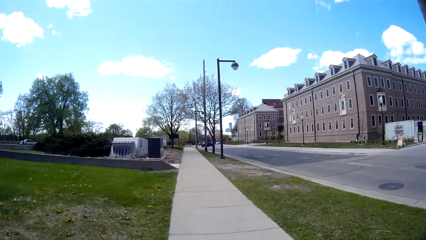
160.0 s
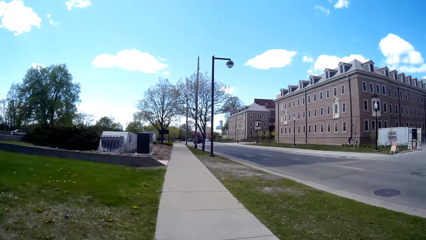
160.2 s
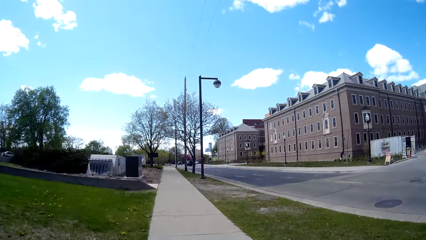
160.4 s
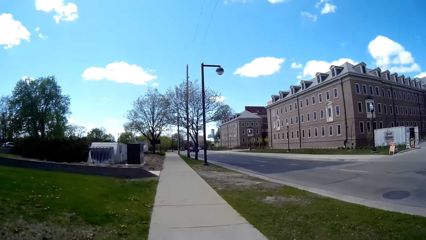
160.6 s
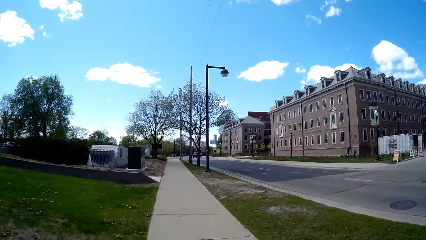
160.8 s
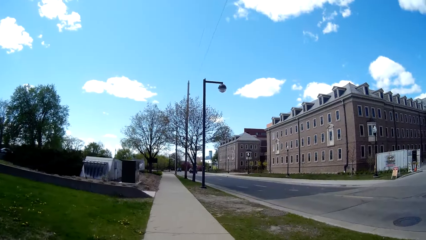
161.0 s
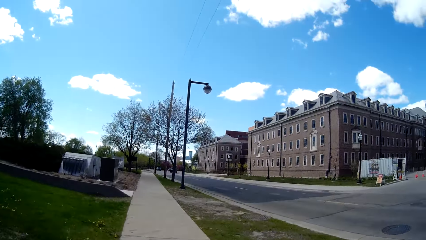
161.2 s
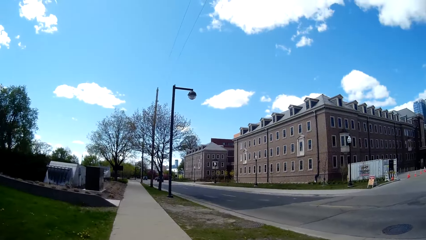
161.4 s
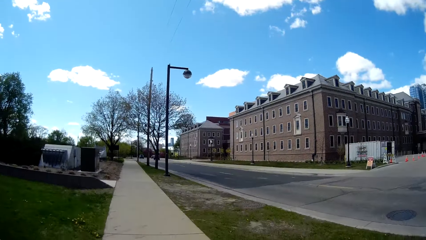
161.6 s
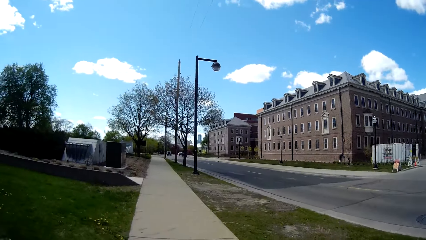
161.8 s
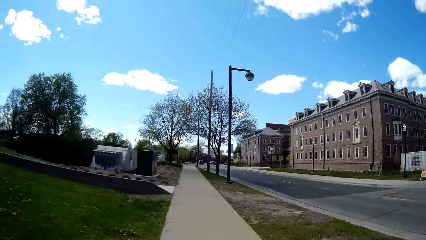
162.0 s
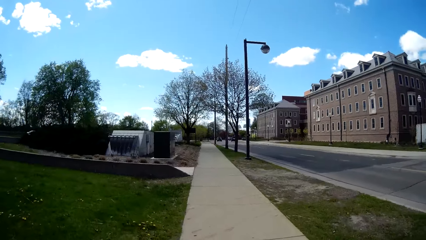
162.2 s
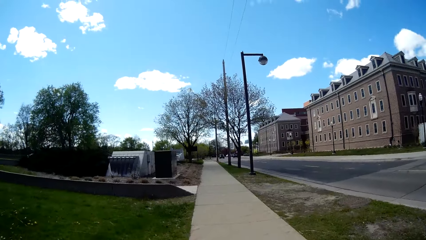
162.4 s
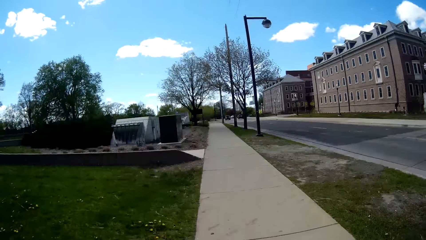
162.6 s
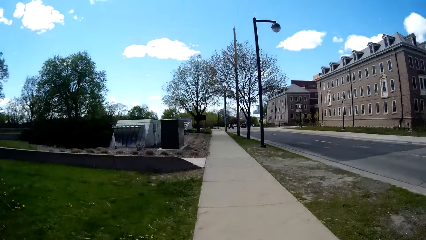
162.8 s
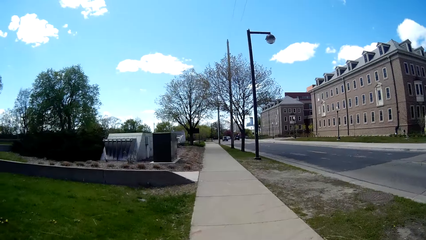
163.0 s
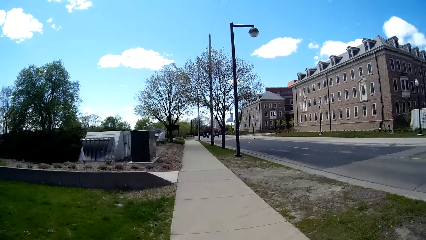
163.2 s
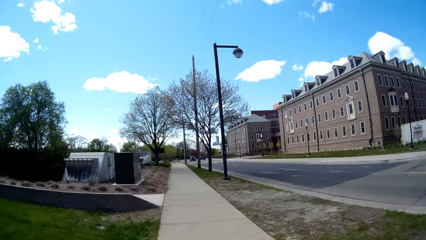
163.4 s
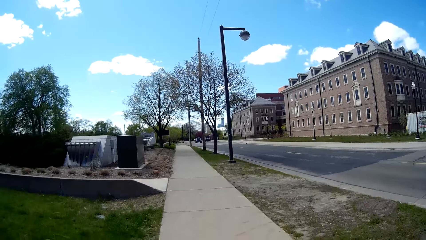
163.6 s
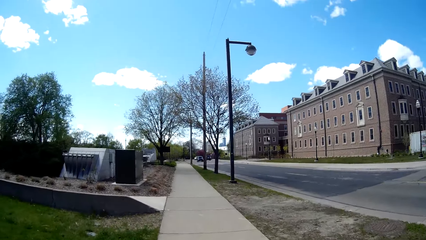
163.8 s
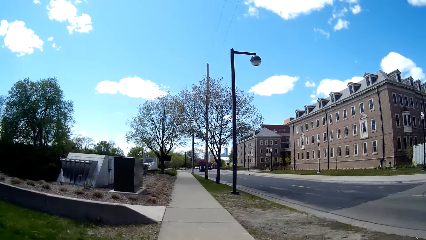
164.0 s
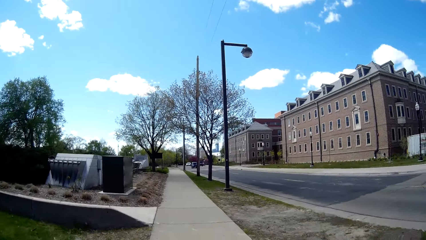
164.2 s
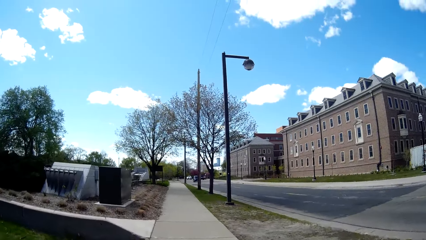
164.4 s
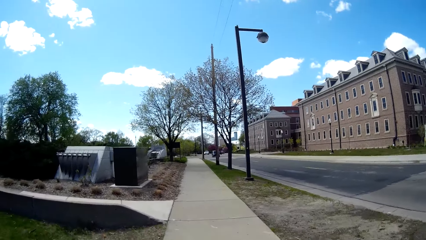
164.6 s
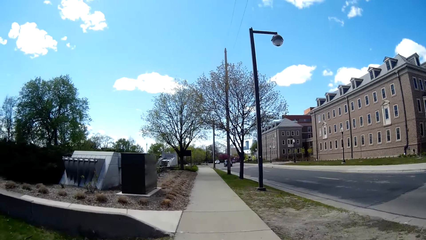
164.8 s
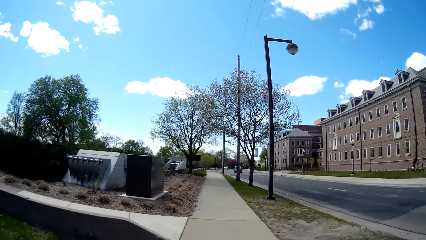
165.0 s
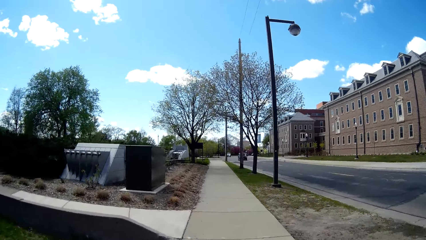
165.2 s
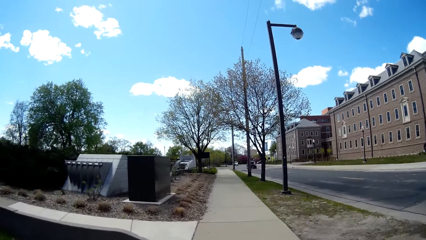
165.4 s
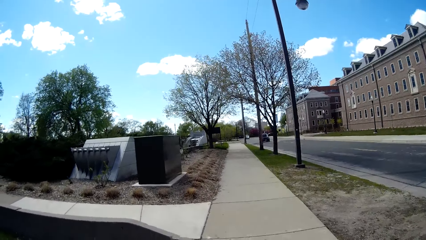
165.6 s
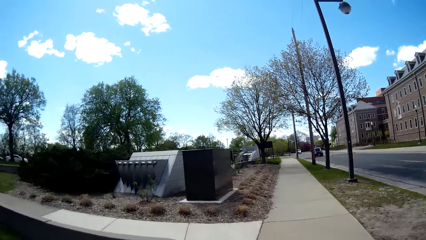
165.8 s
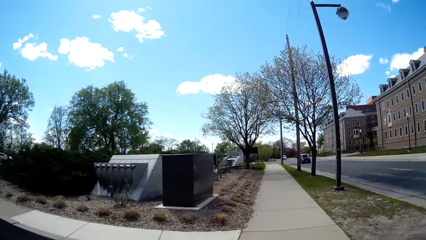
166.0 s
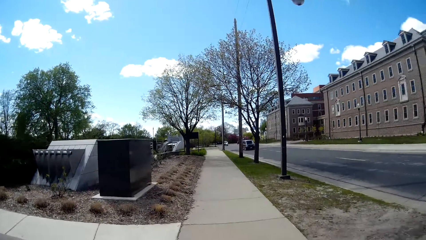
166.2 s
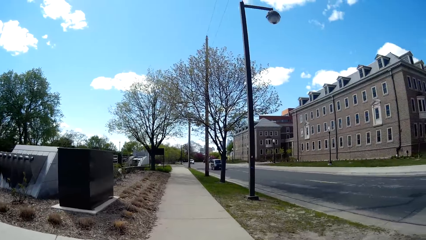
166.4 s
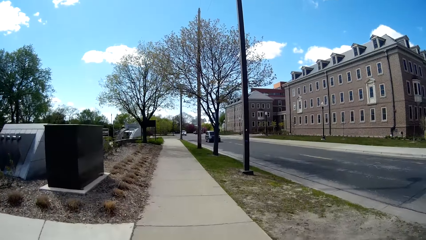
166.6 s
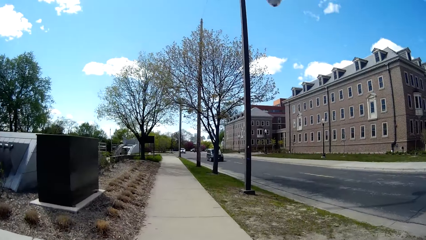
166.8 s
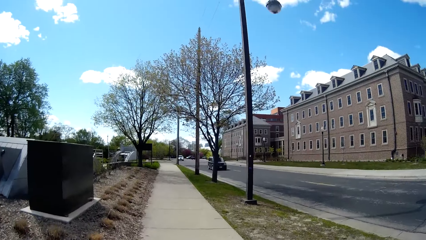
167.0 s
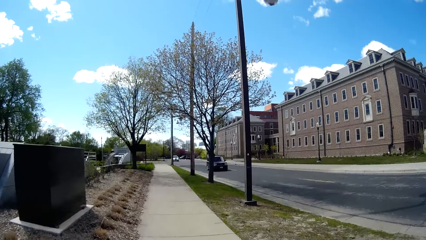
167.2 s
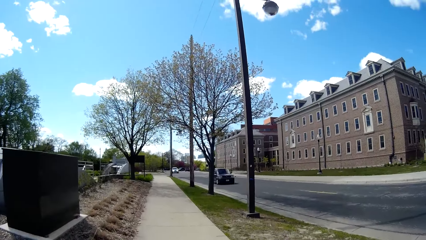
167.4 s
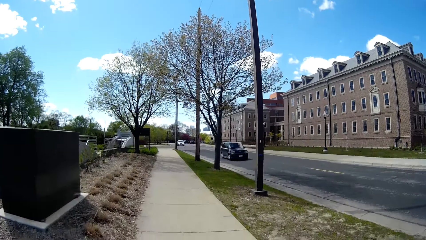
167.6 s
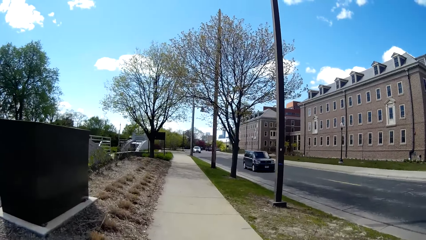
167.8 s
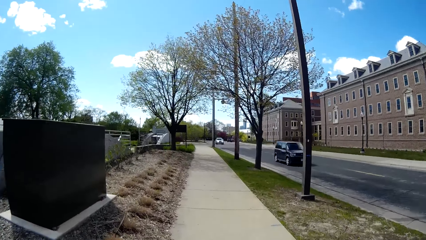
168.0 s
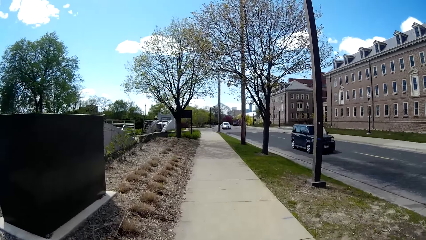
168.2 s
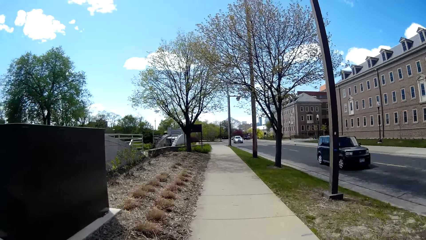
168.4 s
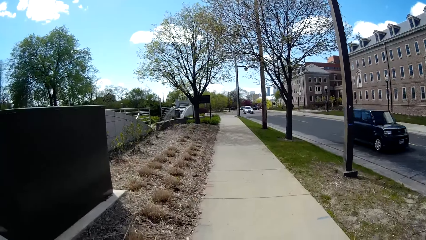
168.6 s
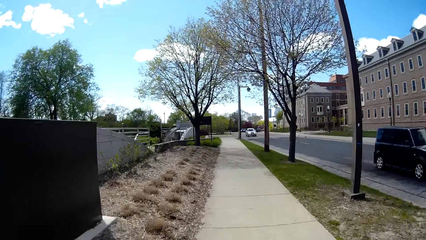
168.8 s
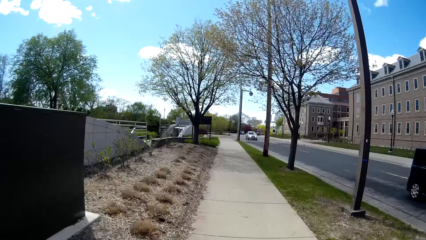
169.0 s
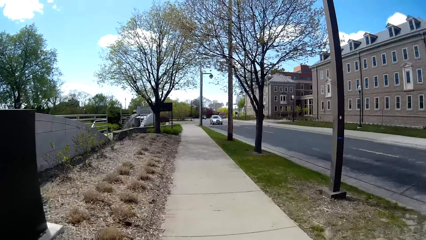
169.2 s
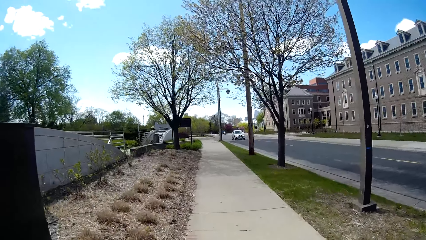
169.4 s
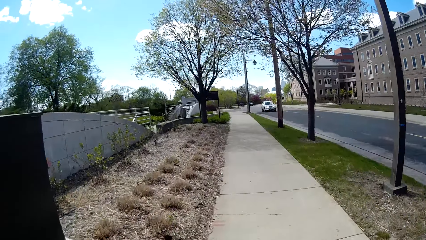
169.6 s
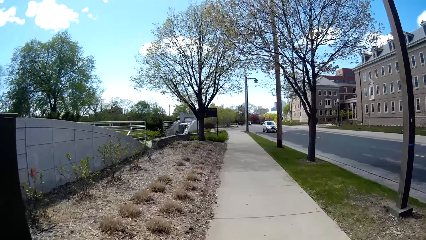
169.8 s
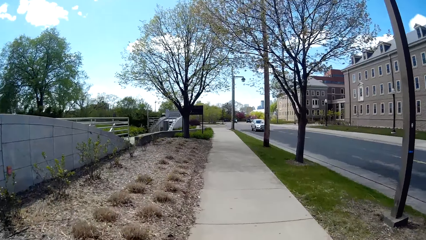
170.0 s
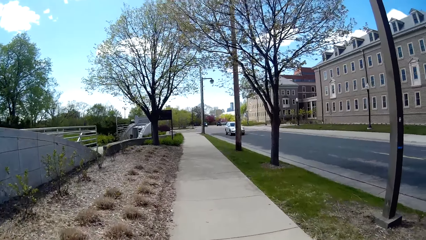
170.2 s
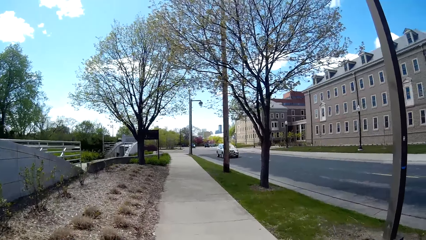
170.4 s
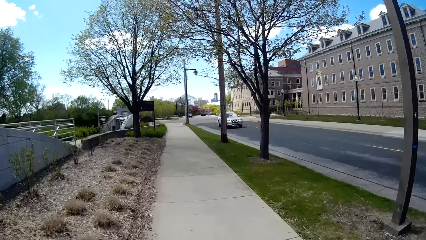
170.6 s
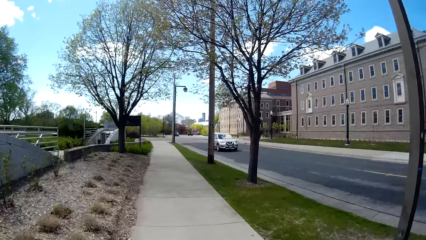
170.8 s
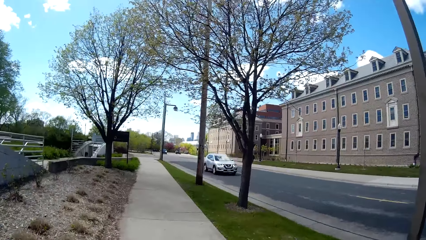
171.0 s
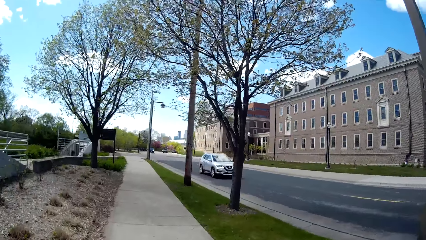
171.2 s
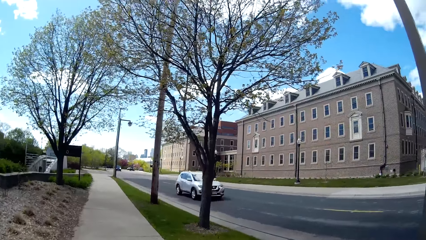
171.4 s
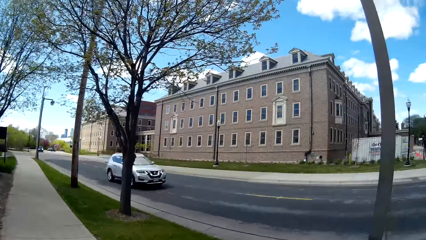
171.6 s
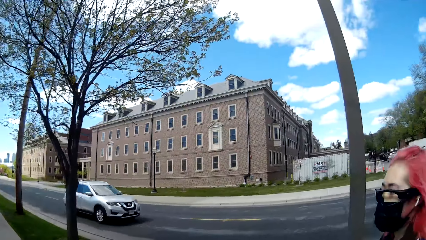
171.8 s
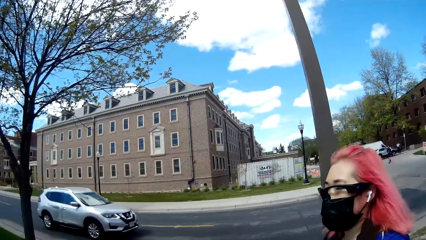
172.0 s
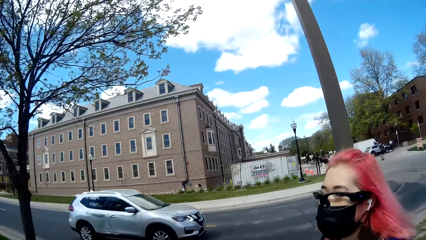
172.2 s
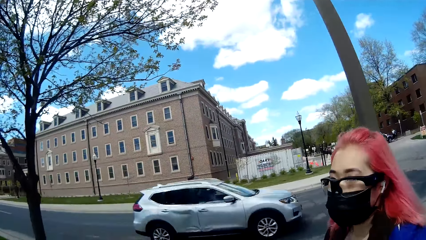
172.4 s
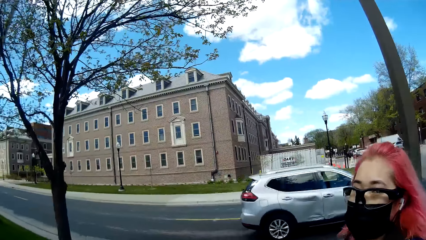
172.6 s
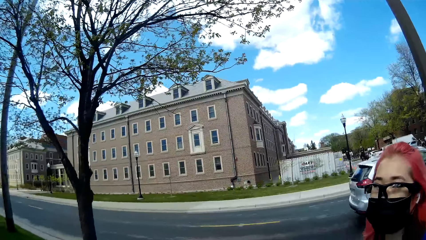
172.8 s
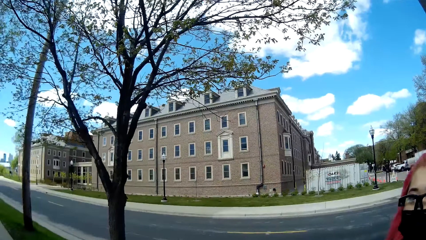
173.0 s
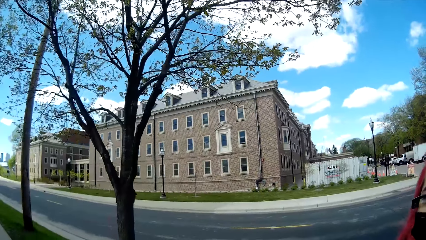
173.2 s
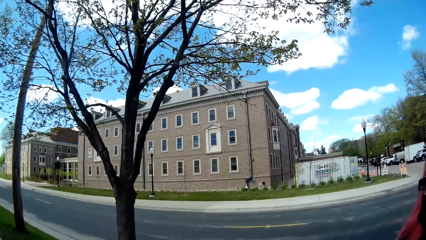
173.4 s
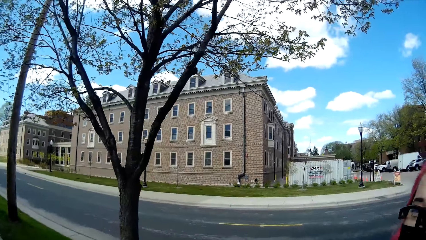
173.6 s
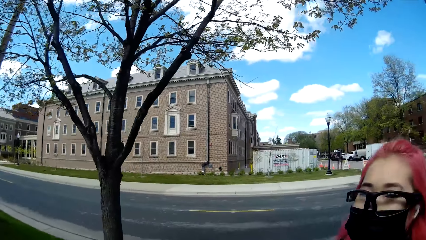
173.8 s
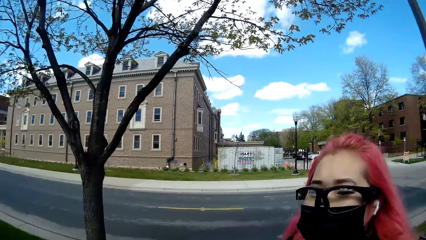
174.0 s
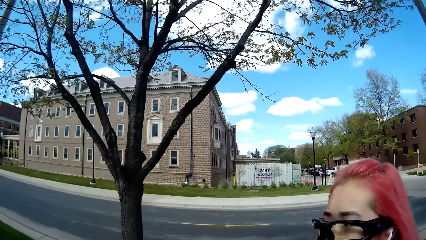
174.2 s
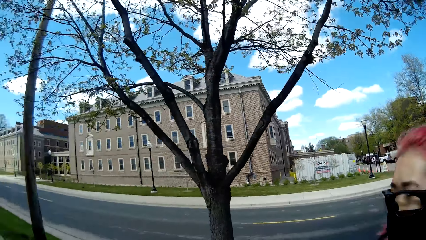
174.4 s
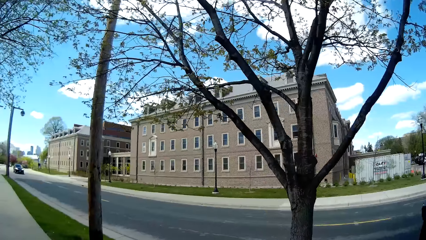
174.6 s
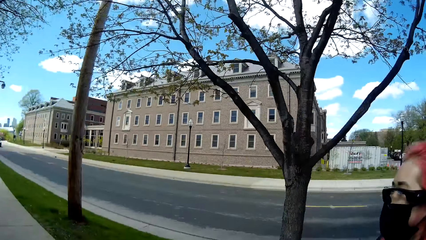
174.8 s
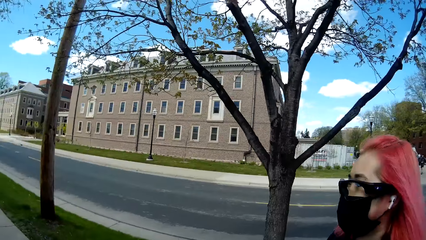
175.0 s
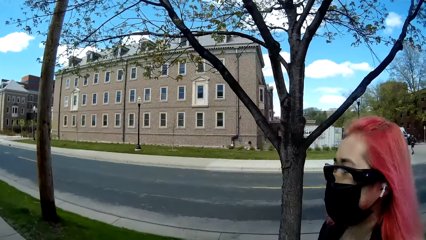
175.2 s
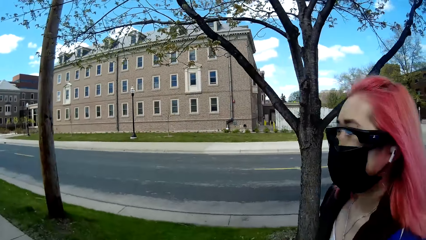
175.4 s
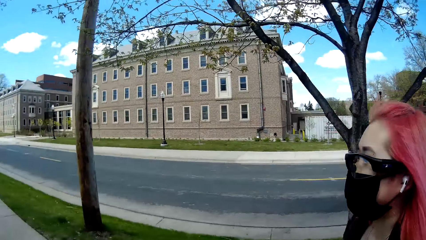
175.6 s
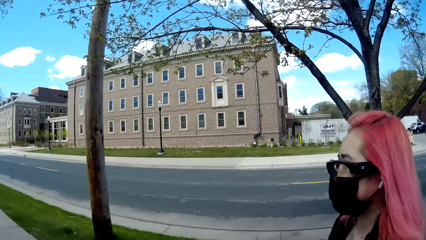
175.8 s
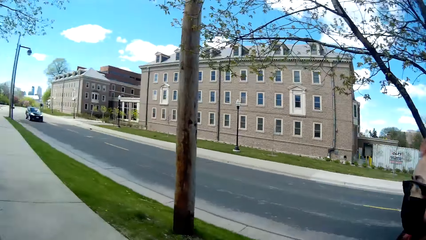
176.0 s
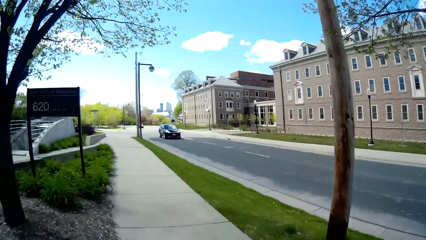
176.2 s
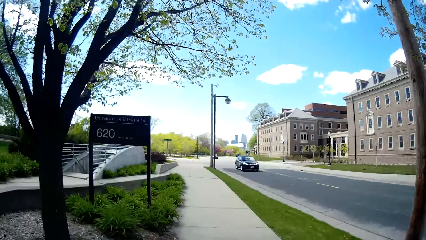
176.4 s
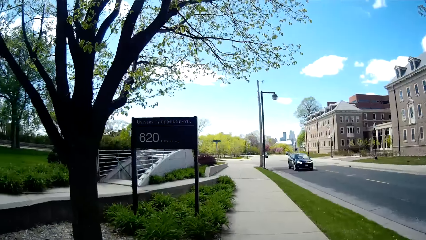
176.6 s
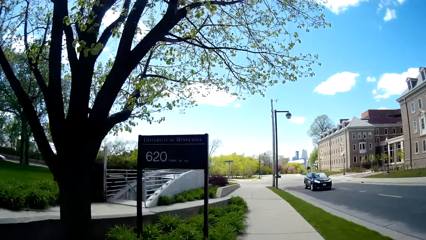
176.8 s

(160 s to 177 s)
A black car drives past the camera wearer. A white car drives past them. A woman speaks to the camera wearer. The camera wearer walks on the pavement and looks at the woman. They talk to the woman, walk on the pavement and look at the woman.
